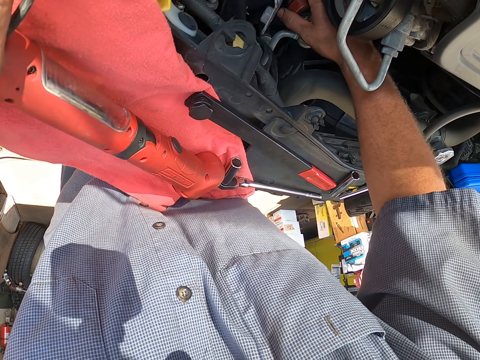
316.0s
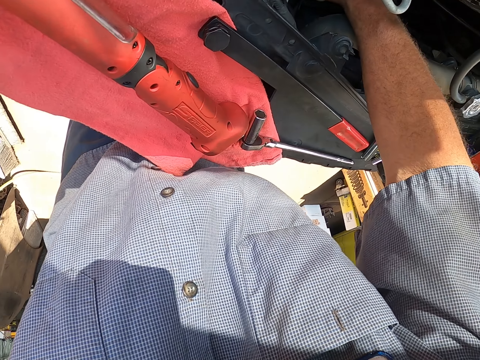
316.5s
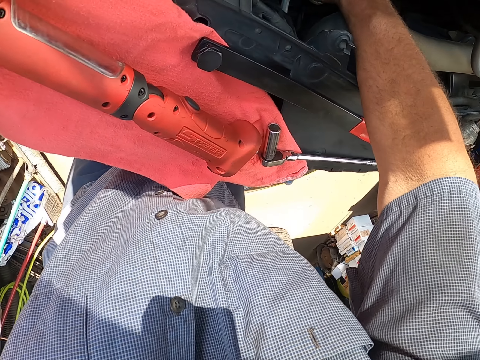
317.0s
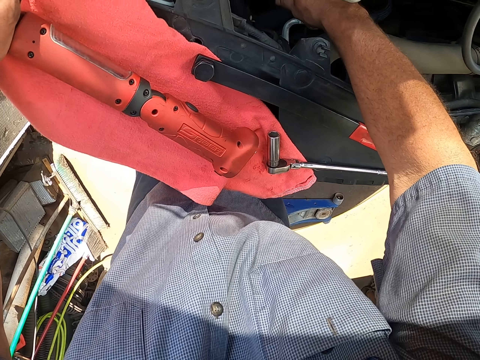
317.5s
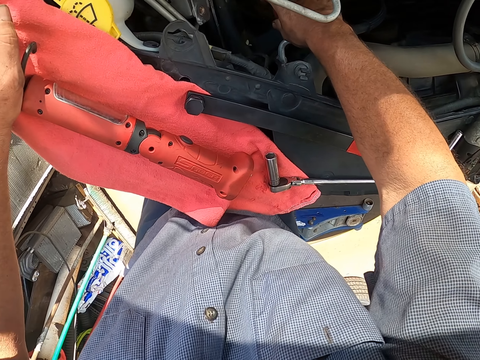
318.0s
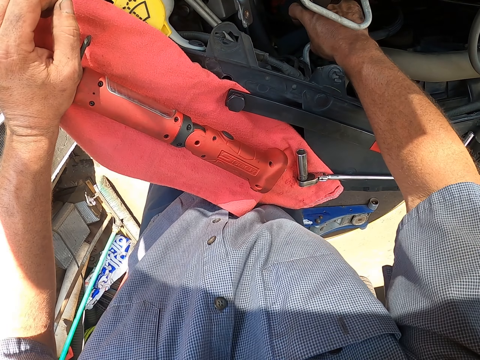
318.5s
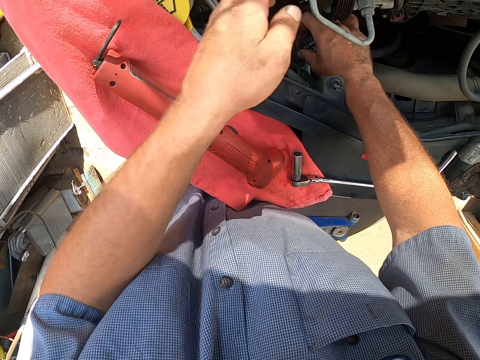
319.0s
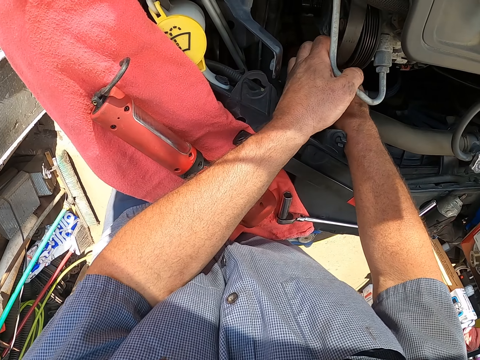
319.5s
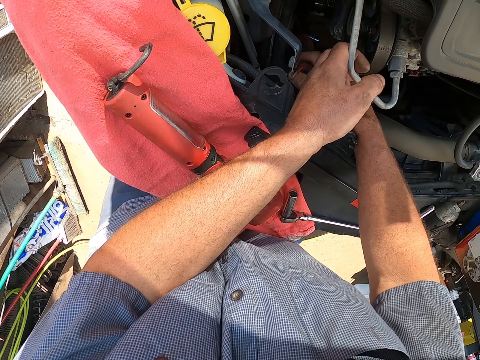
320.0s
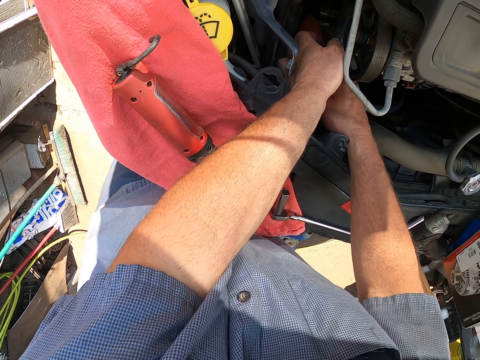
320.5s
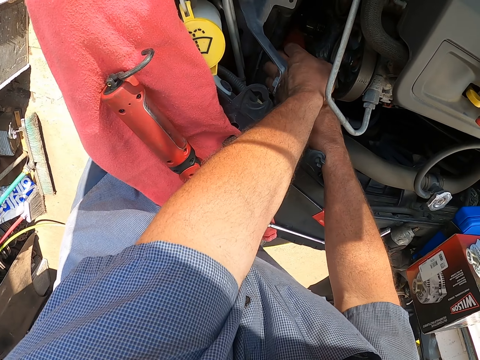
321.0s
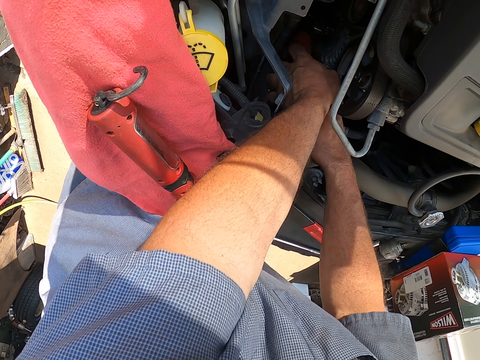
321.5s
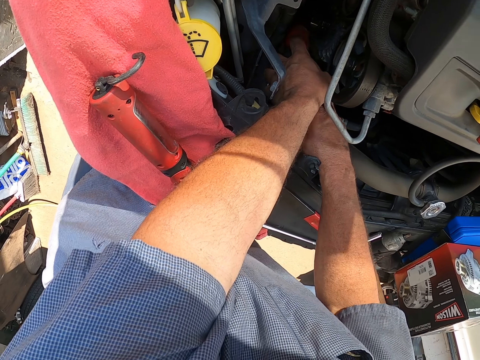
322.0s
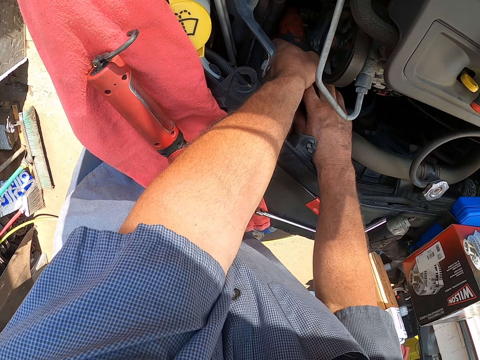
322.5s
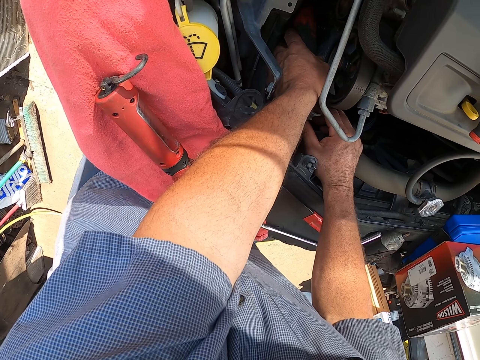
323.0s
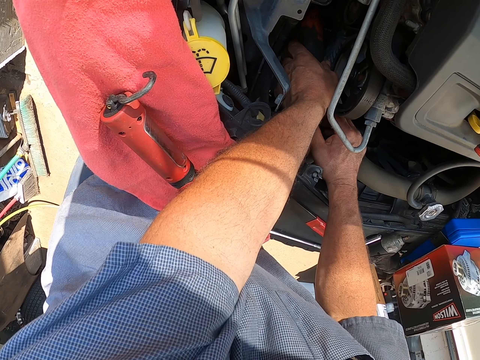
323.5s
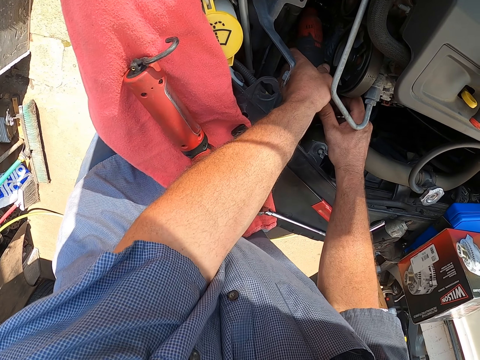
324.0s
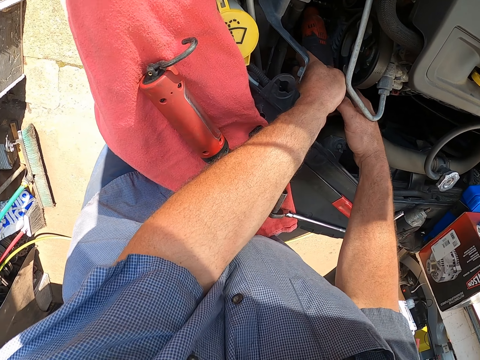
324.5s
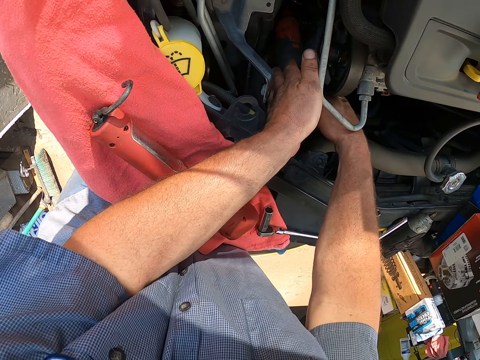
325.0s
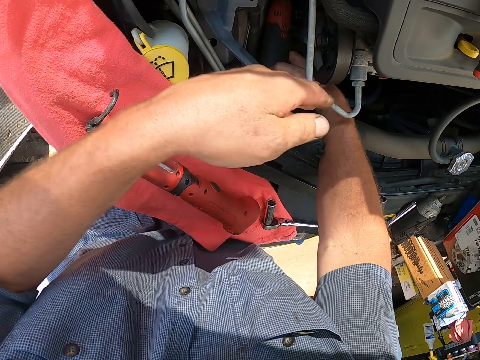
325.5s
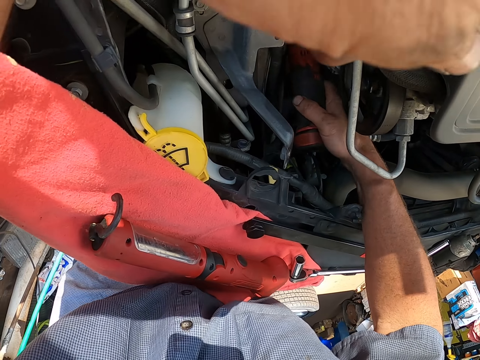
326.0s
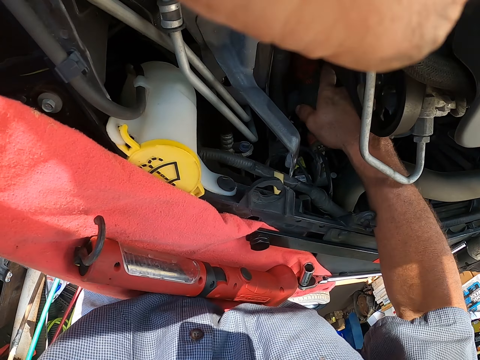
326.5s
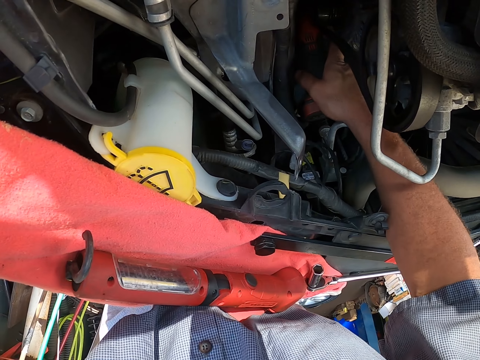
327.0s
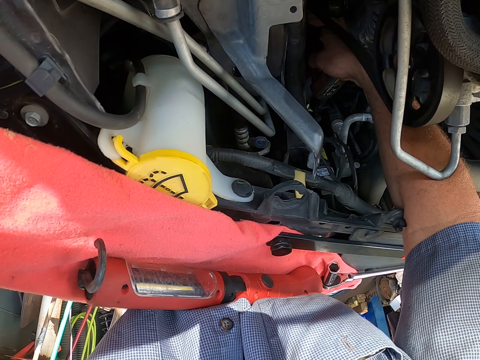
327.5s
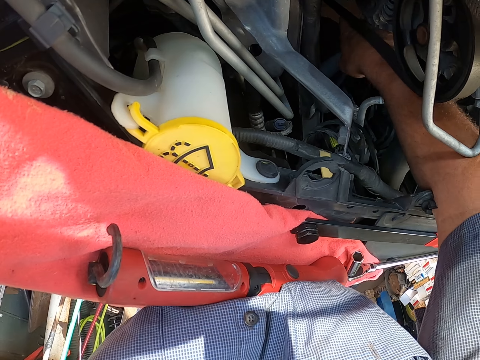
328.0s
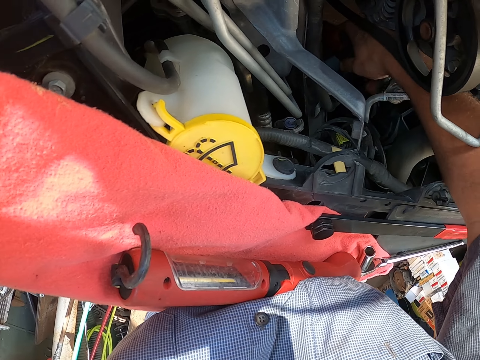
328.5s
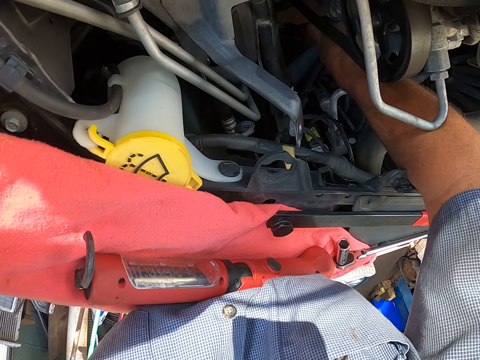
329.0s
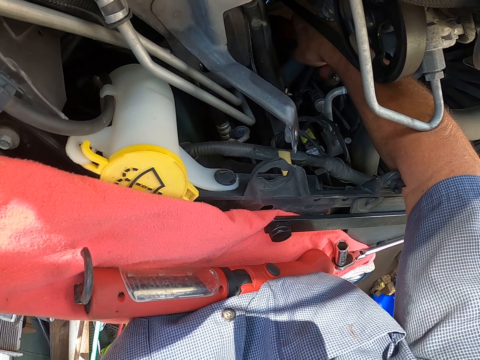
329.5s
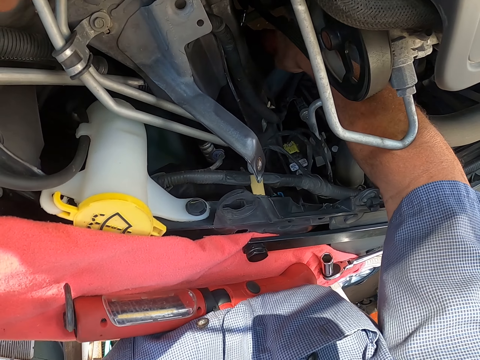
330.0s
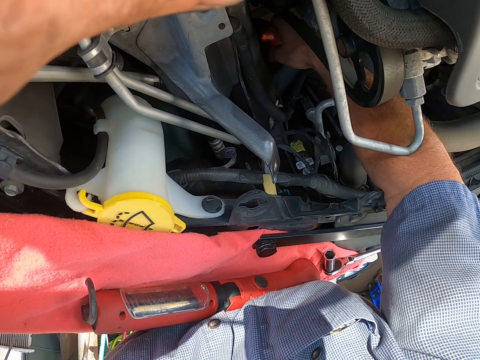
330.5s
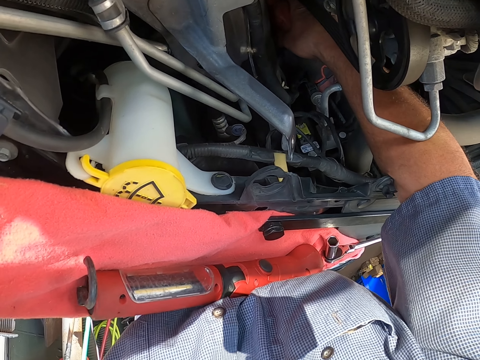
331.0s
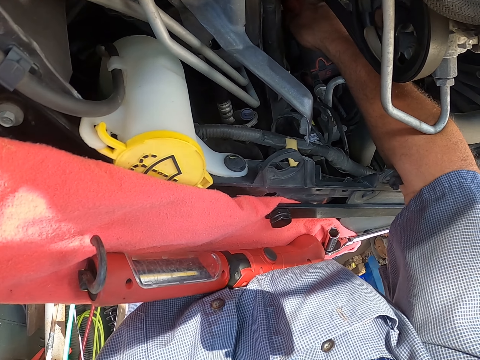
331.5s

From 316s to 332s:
The camera wearer holds the bearing spanner with both hands. They do something. They raise the hand. They do something.

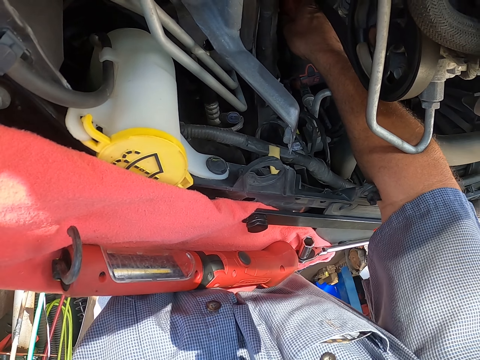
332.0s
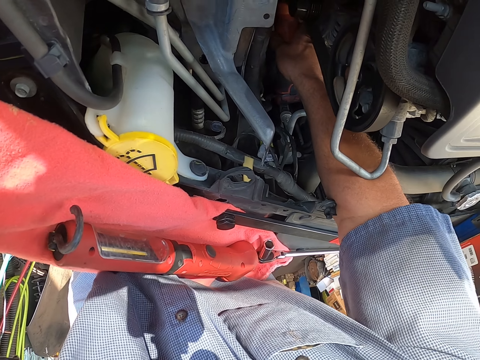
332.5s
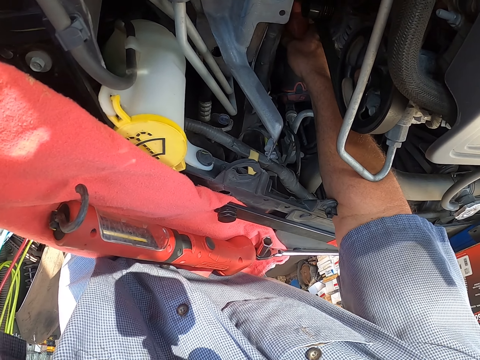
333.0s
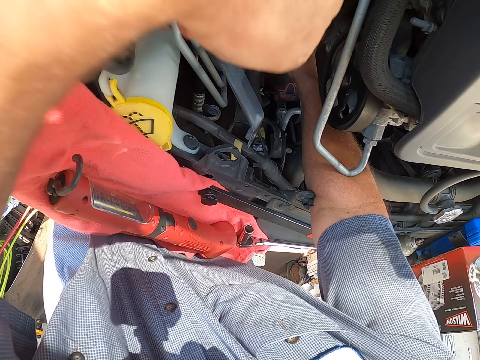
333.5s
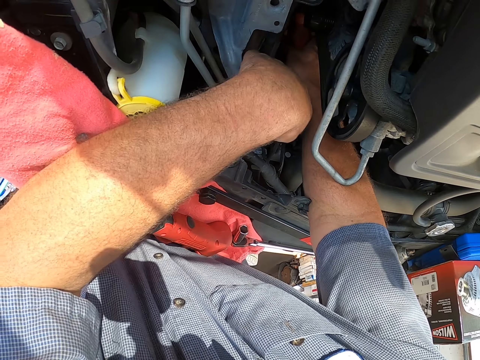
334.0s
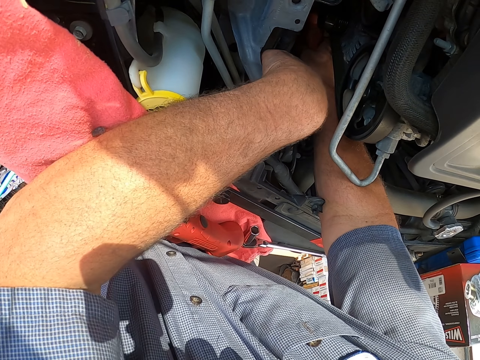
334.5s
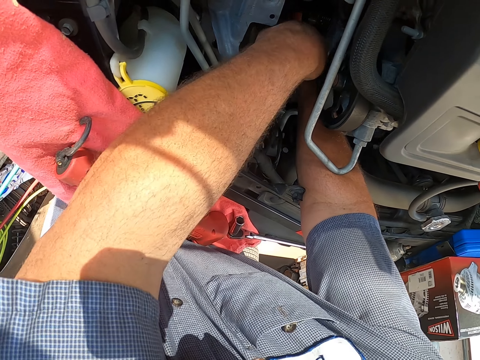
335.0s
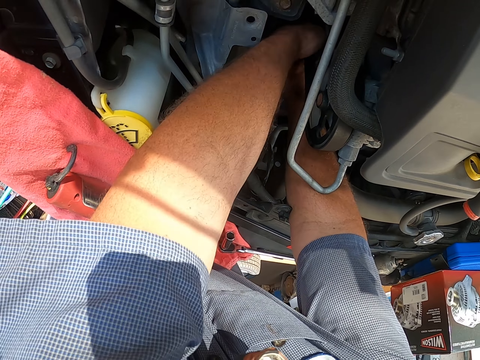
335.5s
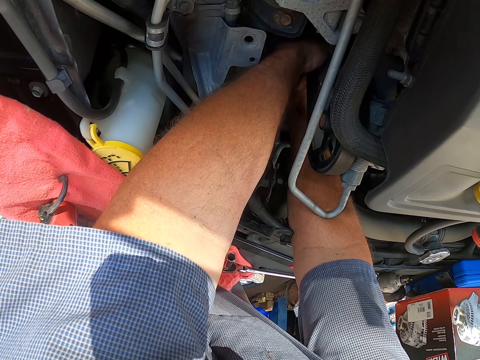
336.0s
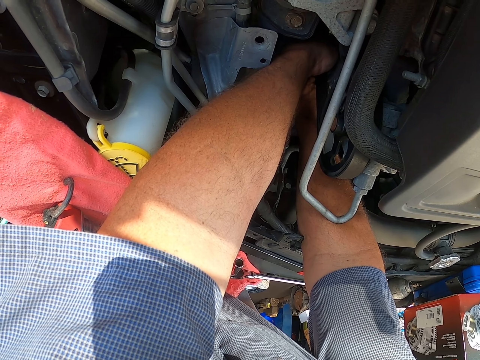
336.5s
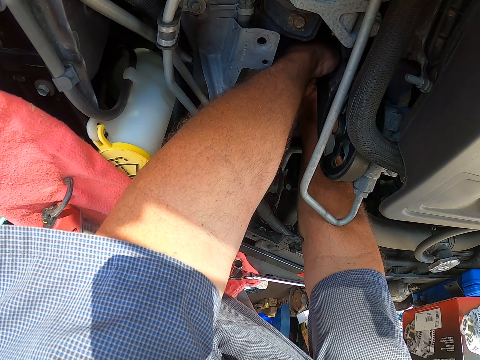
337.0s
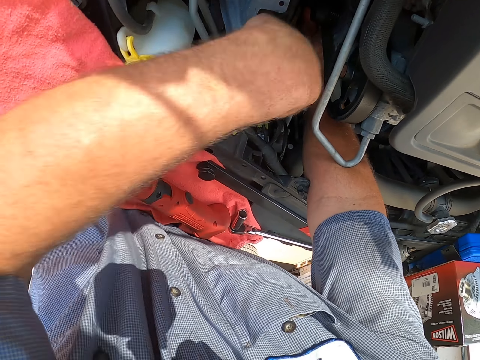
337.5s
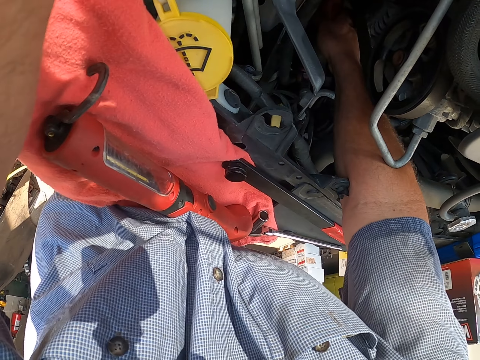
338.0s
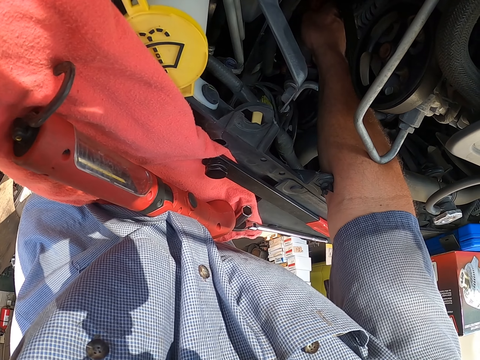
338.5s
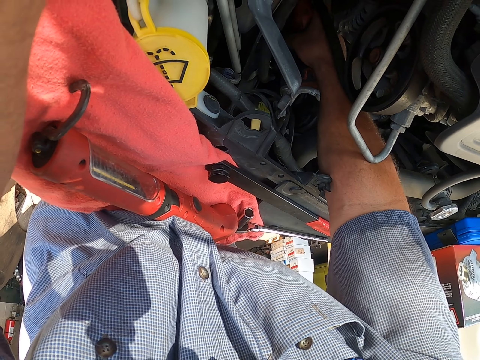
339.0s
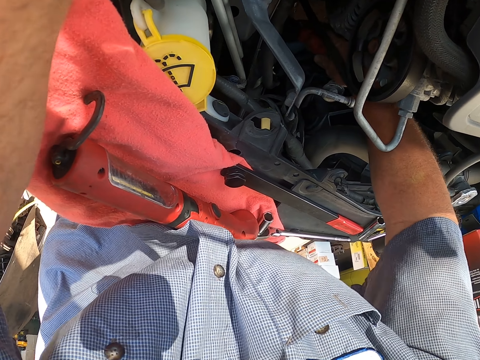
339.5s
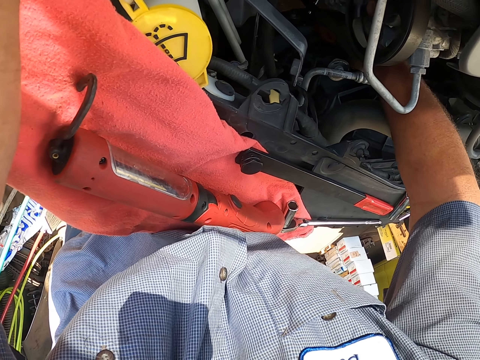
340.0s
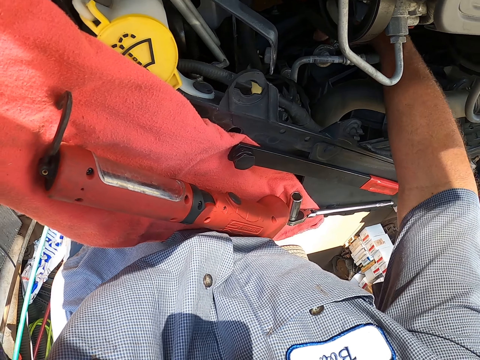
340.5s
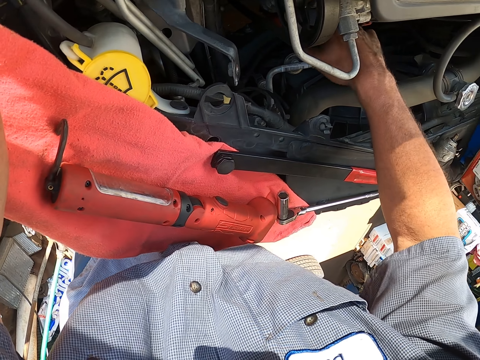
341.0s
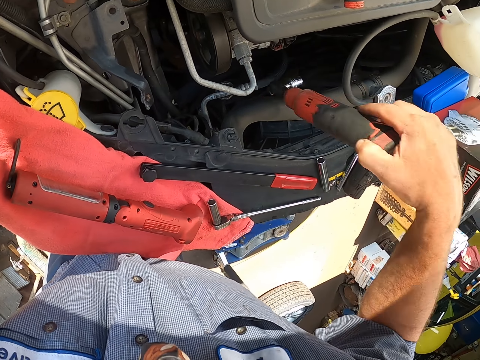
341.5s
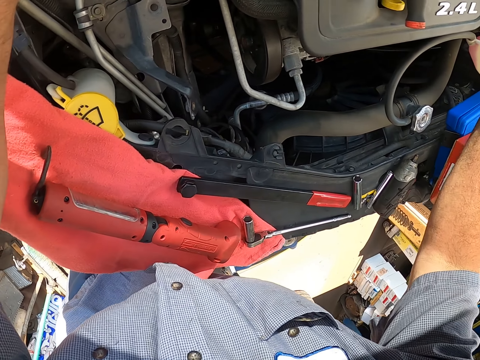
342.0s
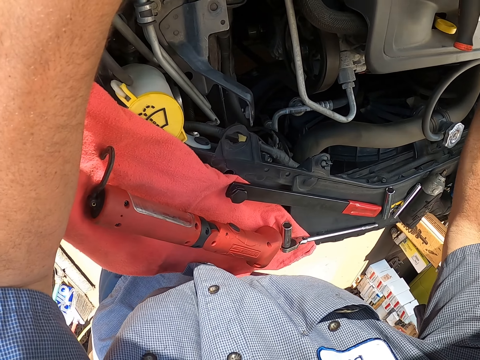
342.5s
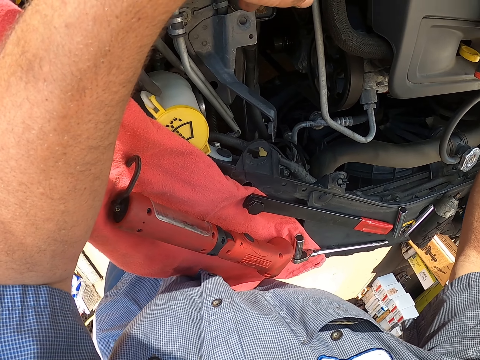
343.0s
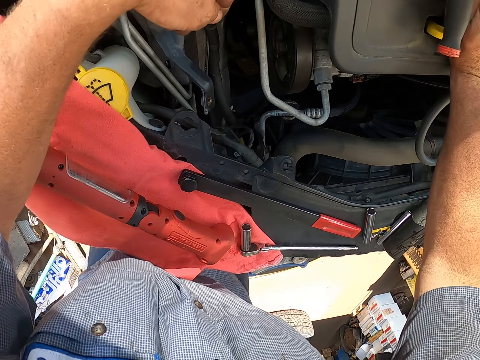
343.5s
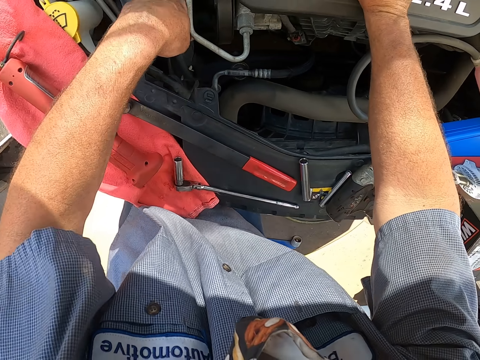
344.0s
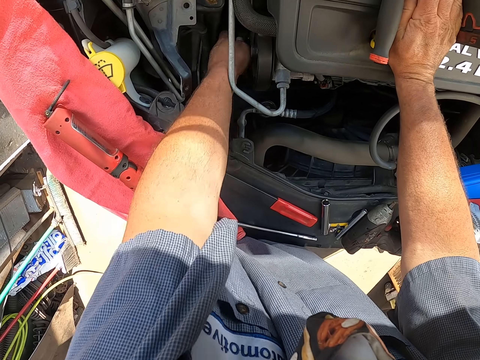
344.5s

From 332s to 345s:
The camera wearer holds the bearing spanner with both hands. They do something. They move the hand. They remove the bearing spanner from the bonnet. They look around the bonnet.
